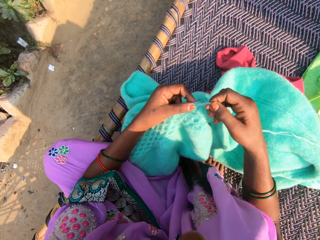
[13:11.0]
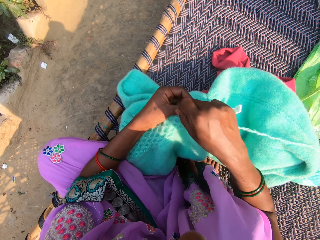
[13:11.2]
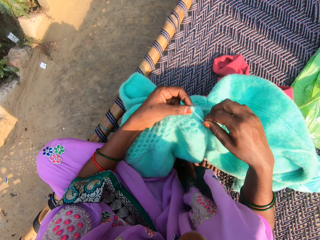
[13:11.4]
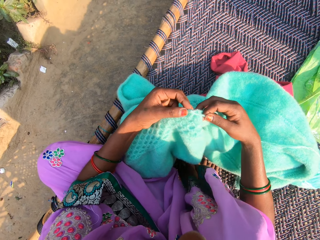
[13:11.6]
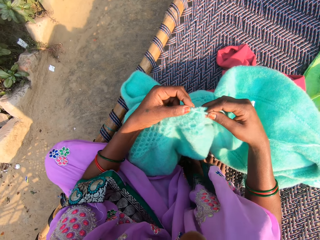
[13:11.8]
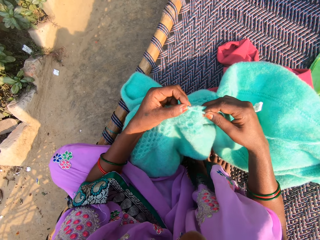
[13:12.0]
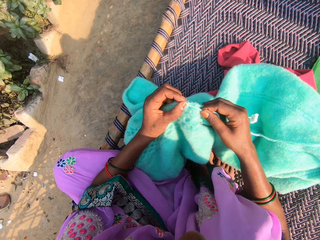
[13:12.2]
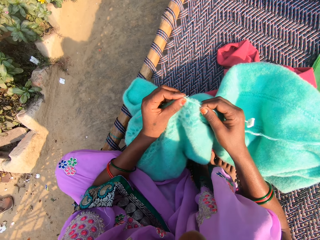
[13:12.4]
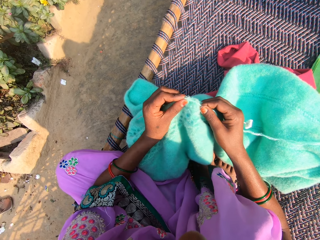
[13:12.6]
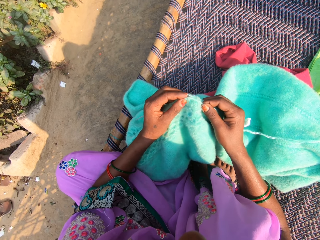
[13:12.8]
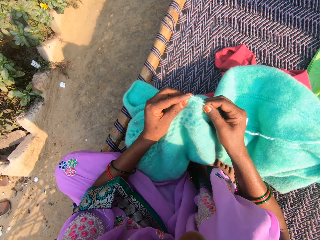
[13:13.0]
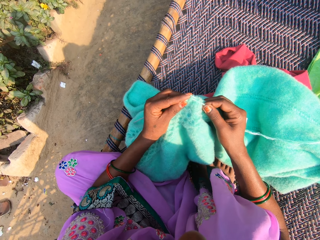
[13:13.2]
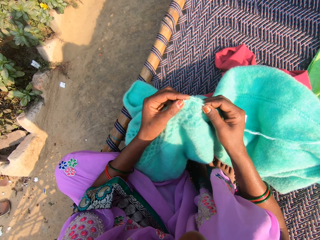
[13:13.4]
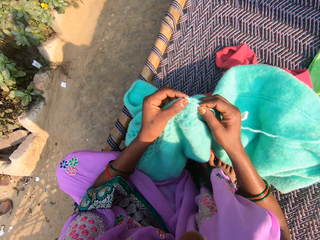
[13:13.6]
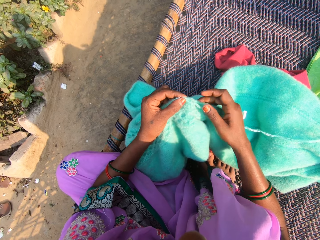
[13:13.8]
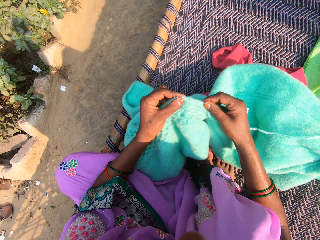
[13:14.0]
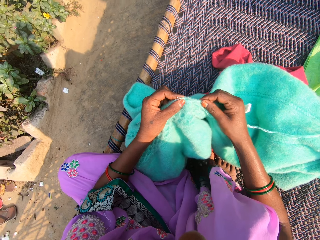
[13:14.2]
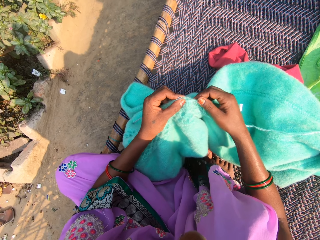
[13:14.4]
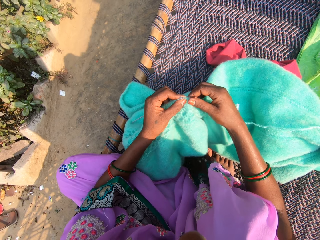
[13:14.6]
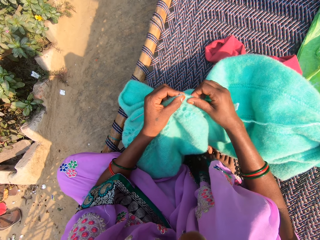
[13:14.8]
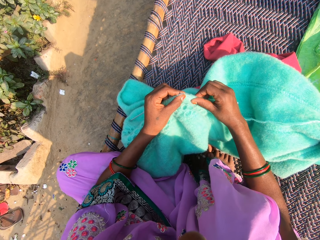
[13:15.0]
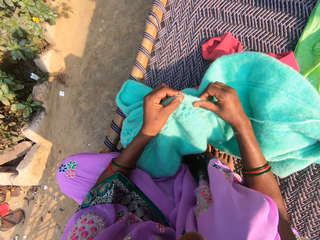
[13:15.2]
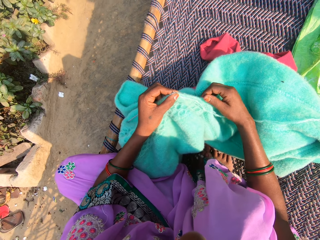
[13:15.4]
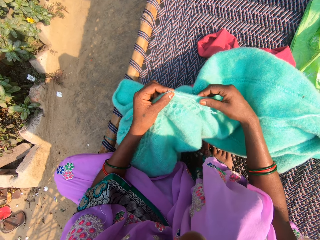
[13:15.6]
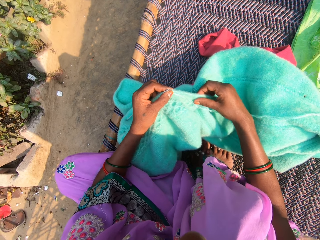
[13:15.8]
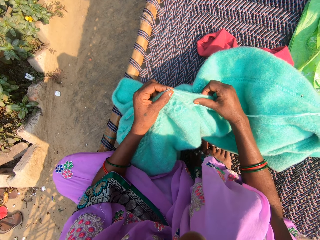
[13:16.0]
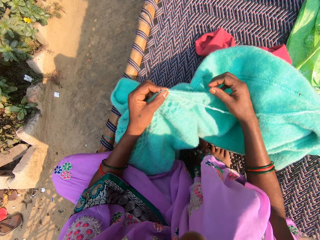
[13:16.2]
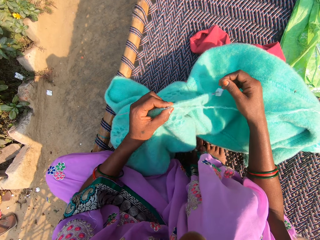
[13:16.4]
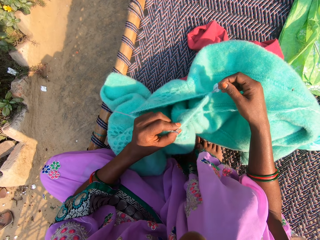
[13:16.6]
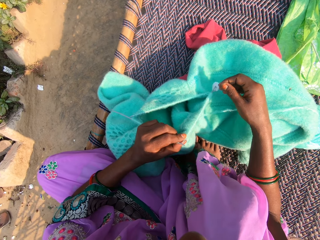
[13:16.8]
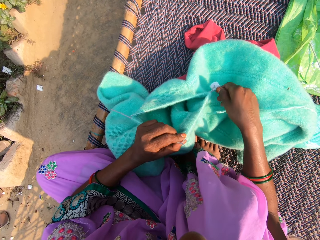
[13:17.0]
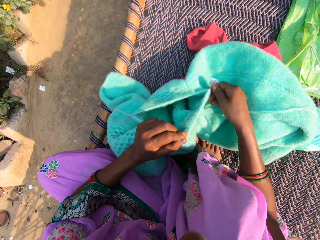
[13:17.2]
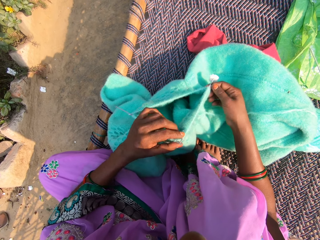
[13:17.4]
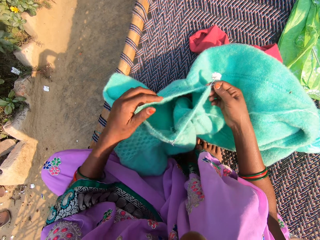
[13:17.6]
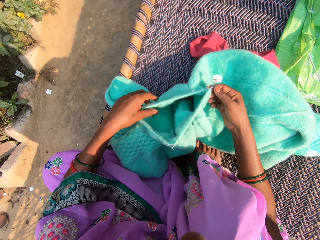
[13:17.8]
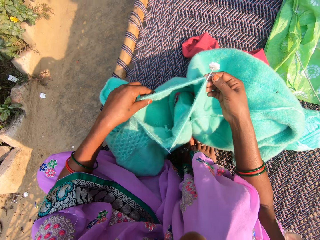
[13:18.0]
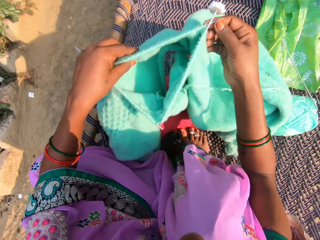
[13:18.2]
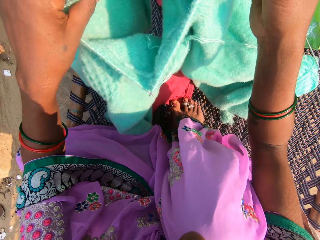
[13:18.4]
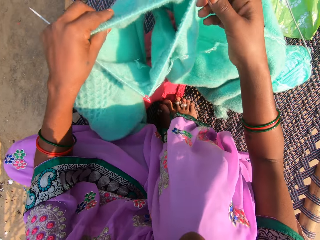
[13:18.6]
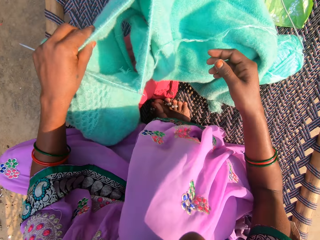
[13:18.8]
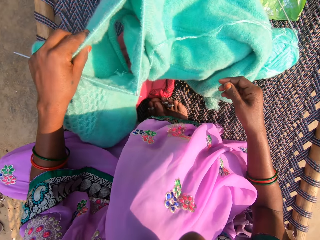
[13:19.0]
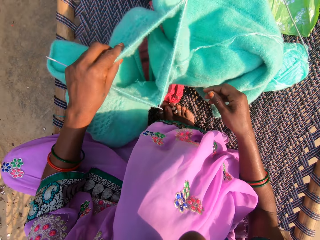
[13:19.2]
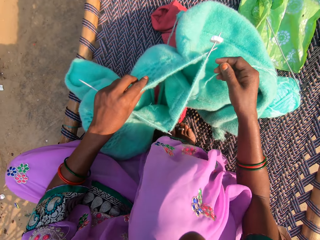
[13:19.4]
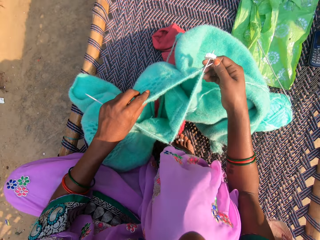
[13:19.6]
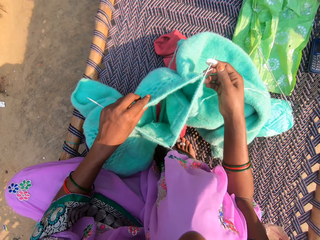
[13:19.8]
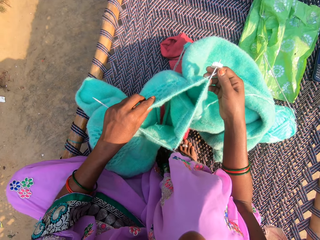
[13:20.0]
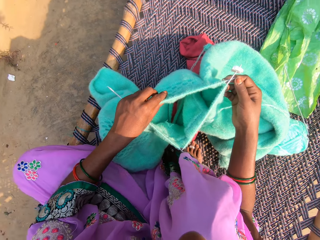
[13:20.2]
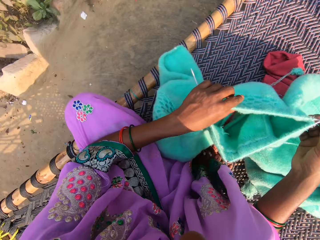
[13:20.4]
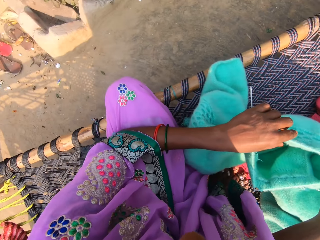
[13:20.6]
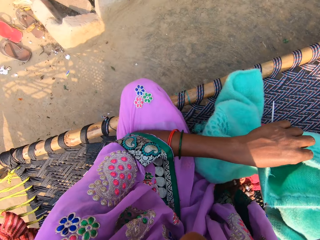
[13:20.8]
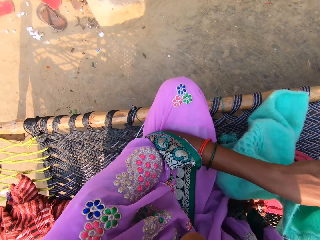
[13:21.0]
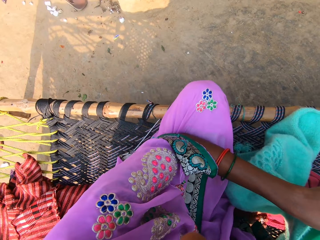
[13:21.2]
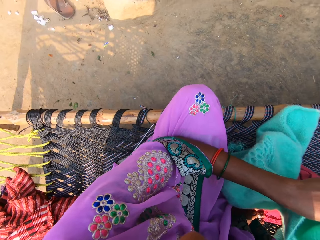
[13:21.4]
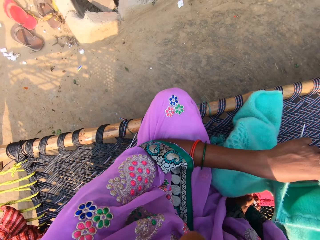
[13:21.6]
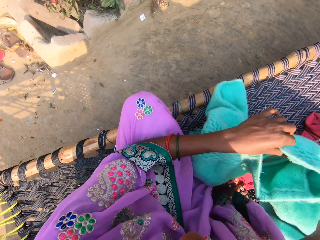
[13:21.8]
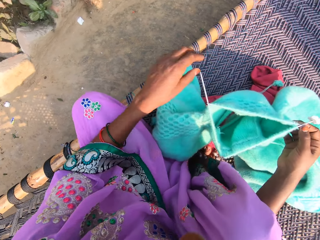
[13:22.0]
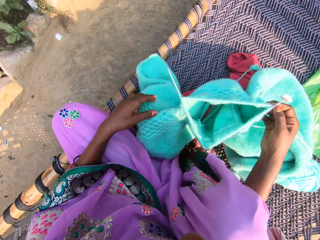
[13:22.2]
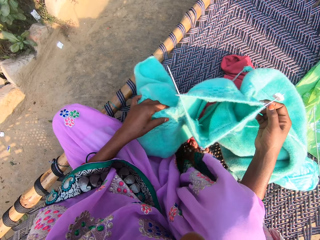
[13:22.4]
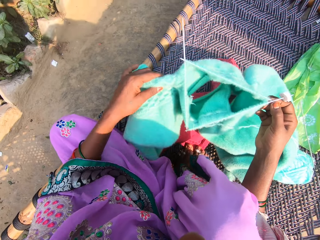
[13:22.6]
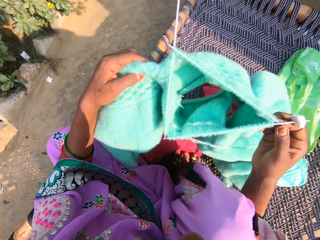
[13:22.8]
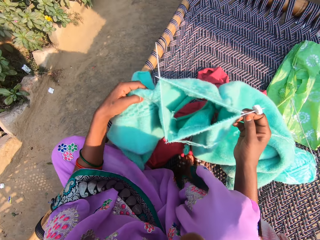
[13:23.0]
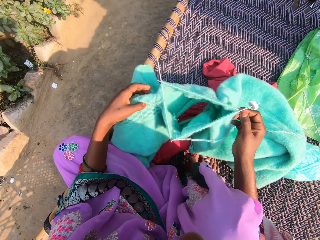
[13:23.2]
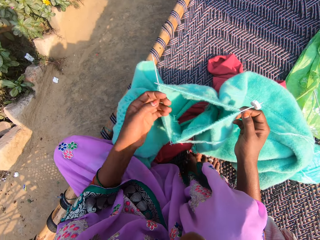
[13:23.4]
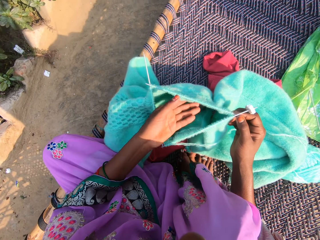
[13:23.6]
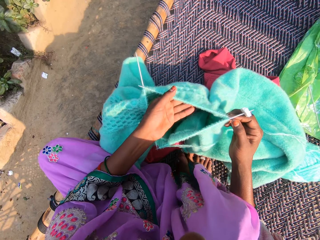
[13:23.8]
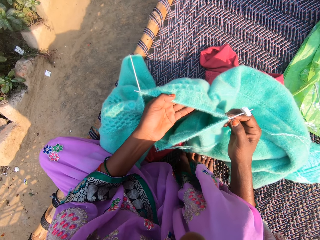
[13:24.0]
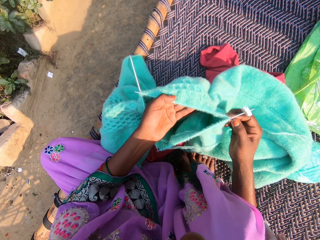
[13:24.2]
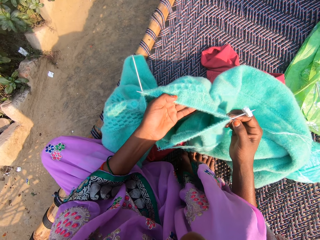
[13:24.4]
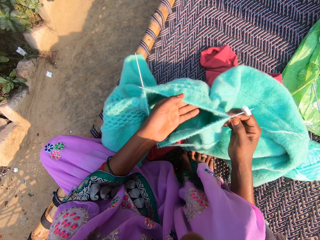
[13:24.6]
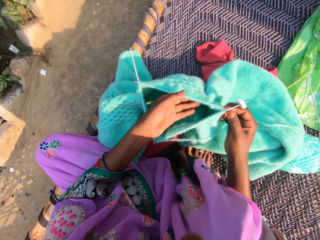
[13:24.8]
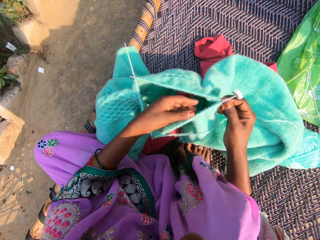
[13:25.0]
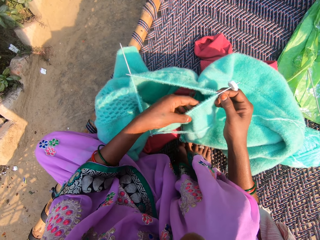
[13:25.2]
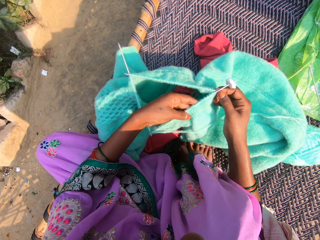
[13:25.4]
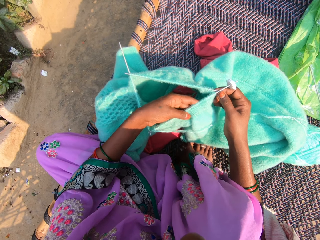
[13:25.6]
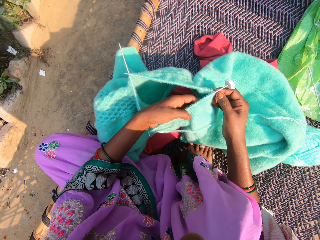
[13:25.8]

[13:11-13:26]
The camera wearer adjusts the yarn on a knitting needle. She rolls the yarn on the needle. She knits the yarn with the needles in her hands. She adjusts the yarn in the needle with her hands. She adjusts the fabric. She inspects the fabric. She adjusts the fabric. She looks around the compound. She adjusts the fabric. She inspects the fabric.

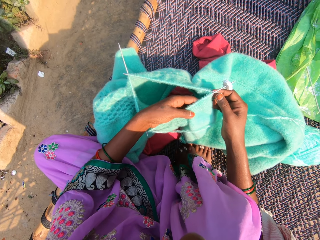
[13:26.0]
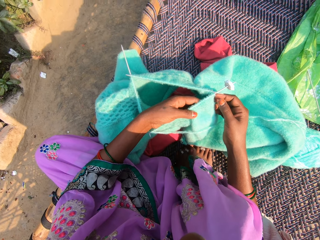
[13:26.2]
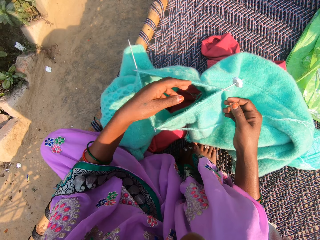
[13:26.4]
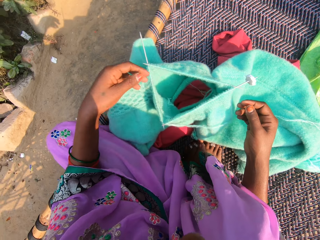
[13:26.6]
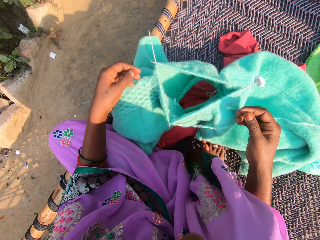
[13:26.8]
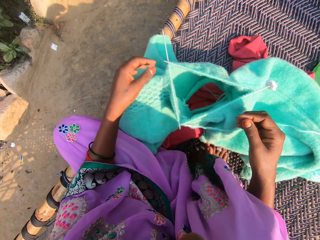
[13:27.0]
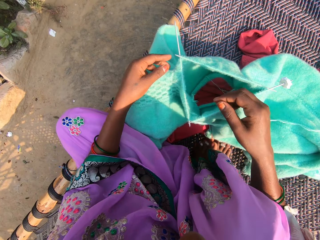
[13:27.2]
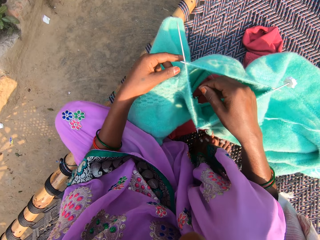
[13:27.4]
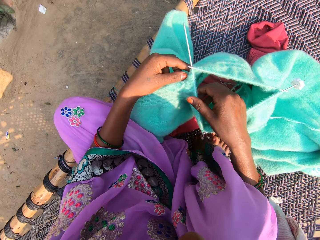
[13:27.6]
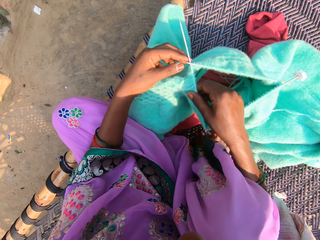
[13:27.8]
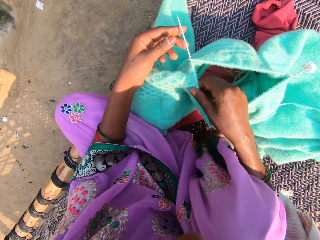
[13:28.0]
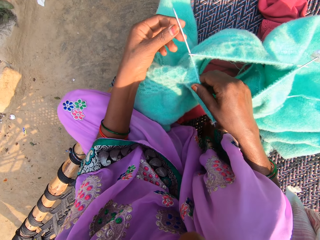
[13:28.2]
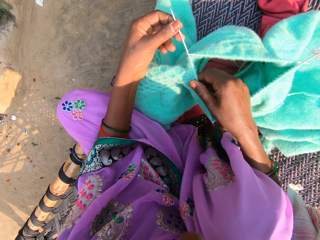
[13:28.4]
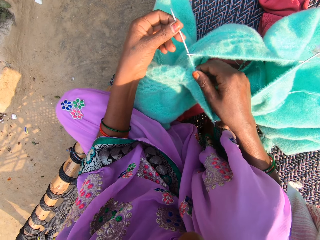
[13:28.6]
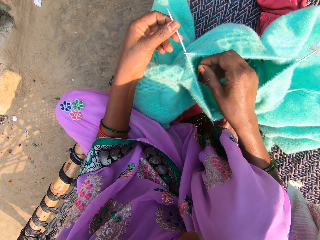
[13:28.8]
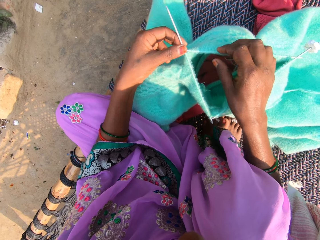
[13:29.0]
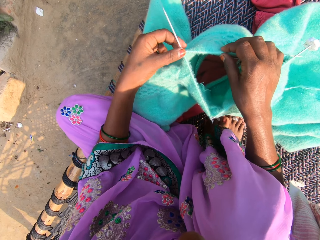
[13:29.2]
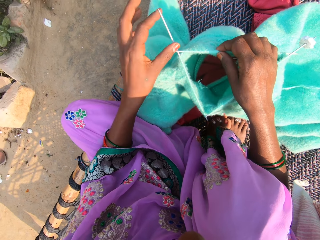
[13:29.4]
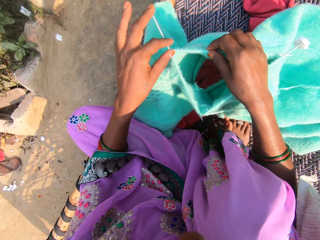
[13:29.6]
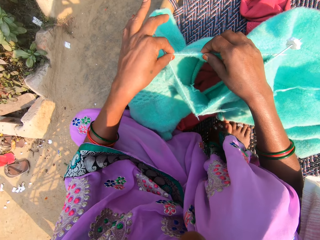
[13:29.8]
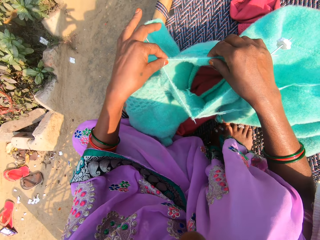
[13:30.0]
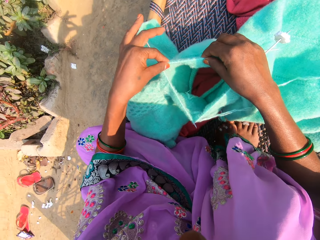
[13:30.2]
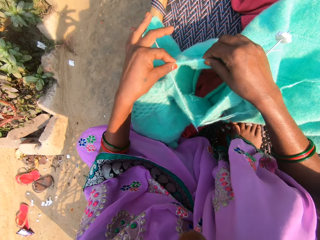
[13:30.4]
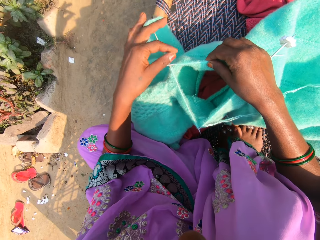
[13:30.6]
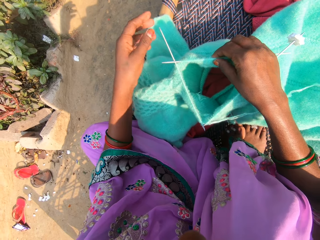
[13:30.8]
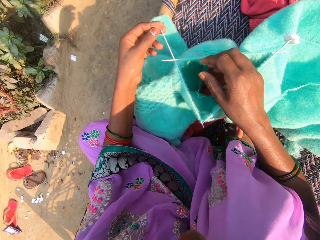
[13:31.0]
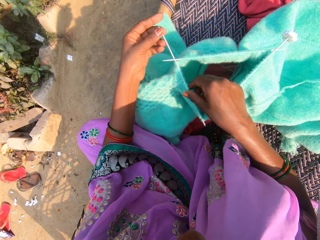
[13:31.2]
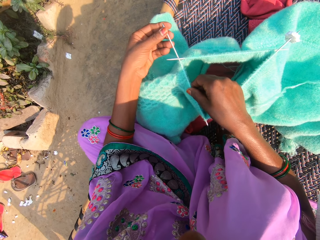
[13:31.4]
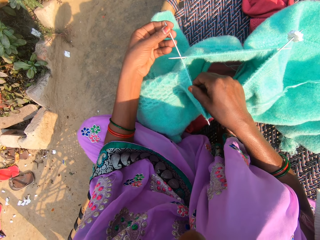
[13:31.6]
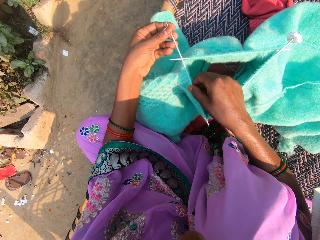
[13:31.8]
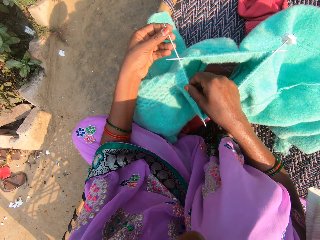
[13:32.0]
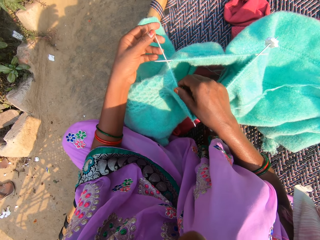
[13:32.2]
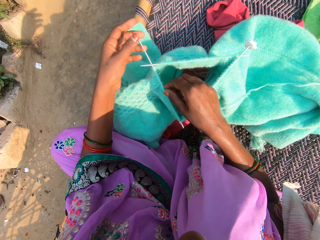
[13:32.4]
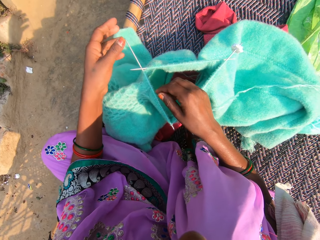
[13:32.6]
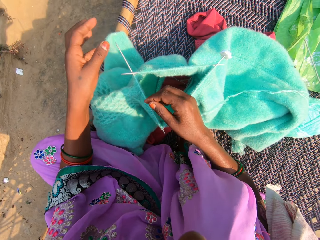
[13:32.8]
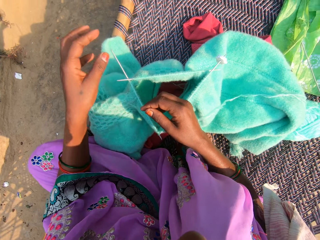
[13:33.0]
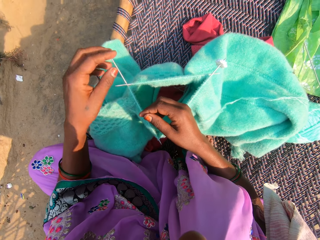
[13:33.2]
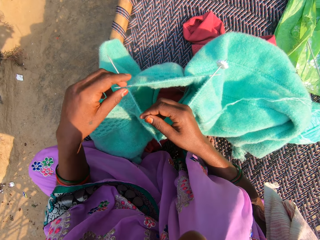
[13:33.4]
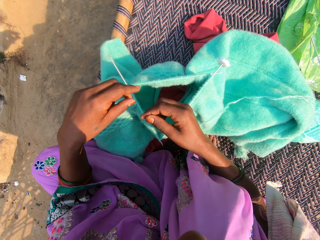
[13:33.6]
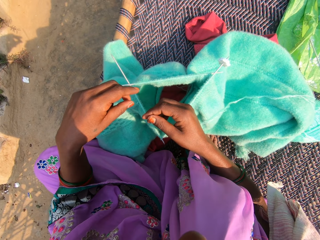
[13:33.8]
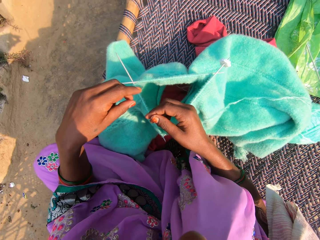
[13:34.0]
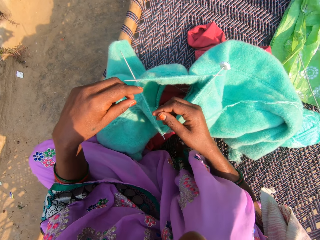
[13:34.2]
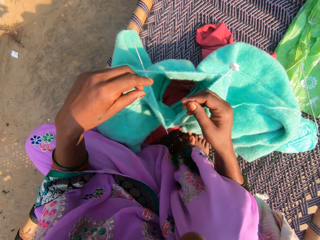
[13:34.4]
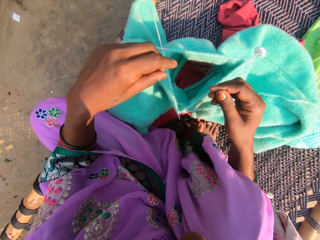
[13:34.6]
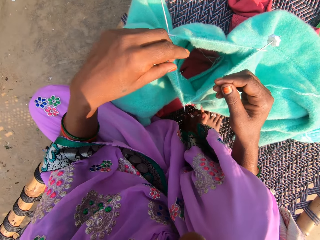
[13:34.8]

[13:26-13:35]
The camera wearer adjusts knitting needles in the fabric. They release the fabric.
